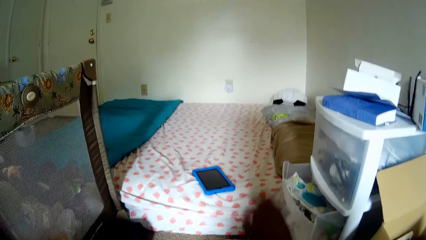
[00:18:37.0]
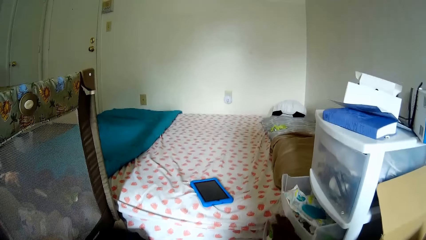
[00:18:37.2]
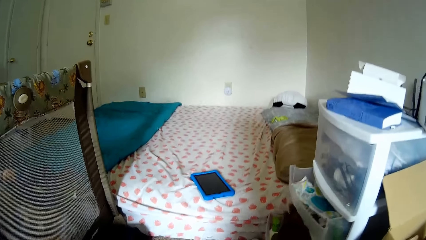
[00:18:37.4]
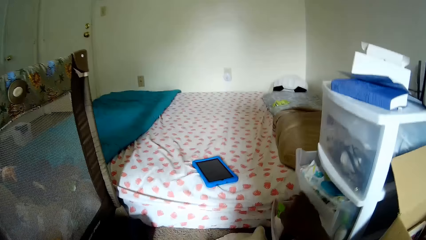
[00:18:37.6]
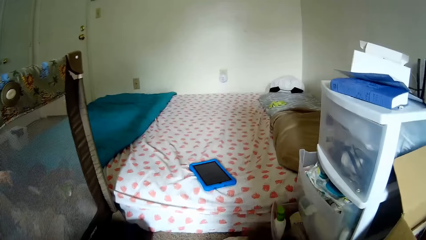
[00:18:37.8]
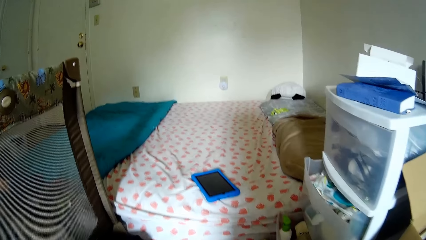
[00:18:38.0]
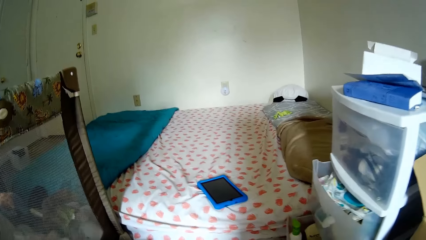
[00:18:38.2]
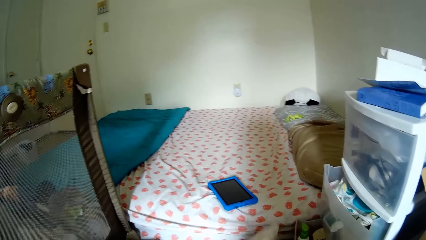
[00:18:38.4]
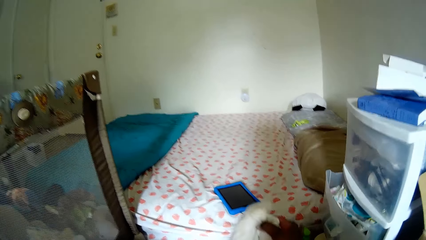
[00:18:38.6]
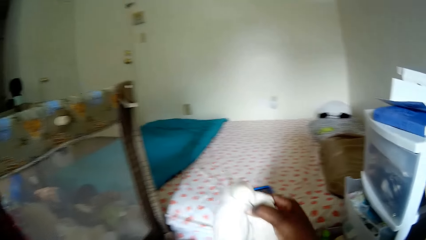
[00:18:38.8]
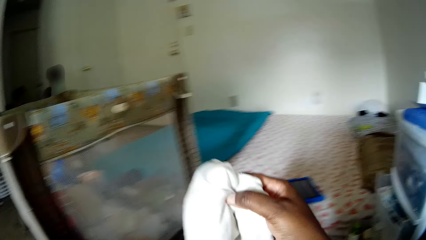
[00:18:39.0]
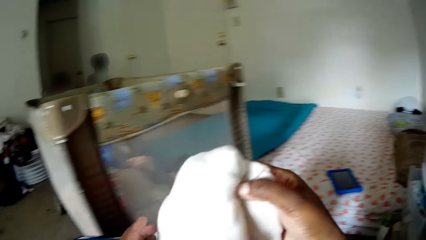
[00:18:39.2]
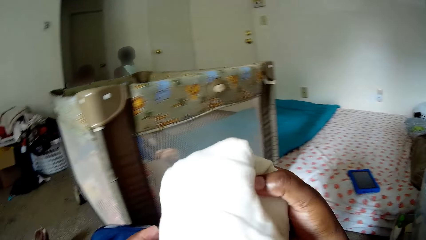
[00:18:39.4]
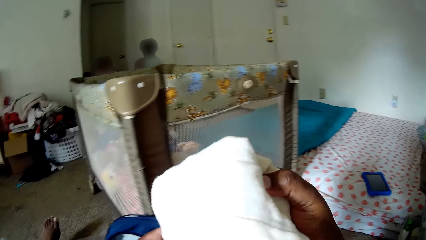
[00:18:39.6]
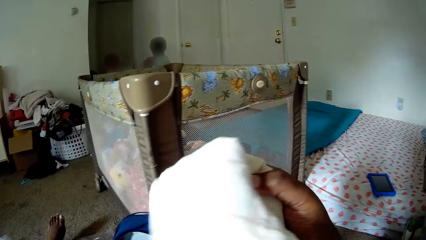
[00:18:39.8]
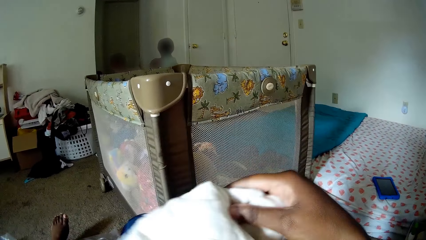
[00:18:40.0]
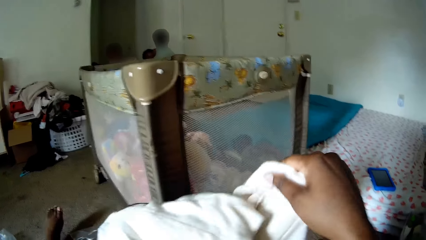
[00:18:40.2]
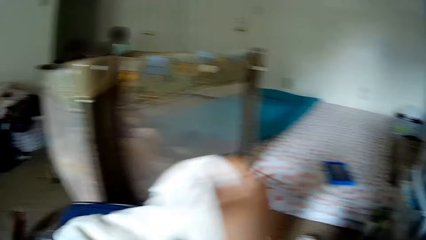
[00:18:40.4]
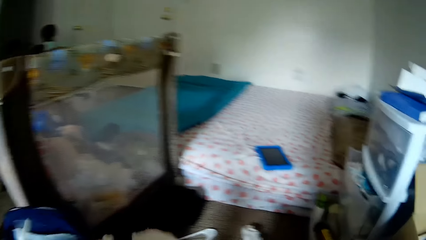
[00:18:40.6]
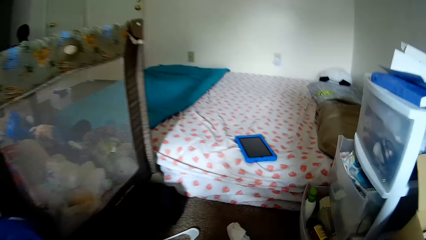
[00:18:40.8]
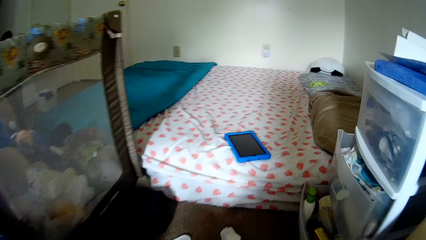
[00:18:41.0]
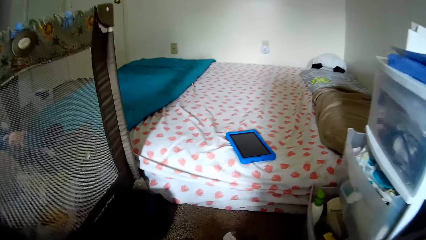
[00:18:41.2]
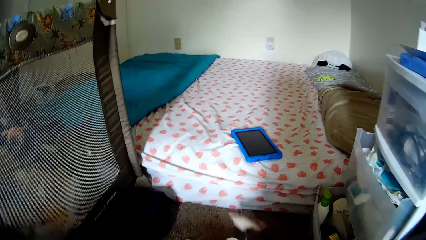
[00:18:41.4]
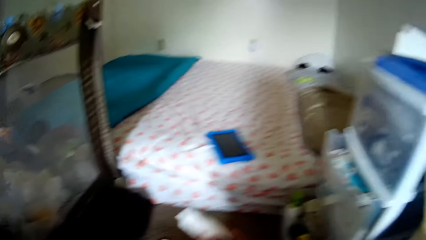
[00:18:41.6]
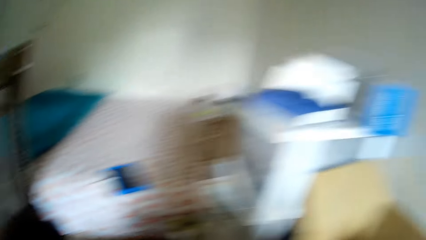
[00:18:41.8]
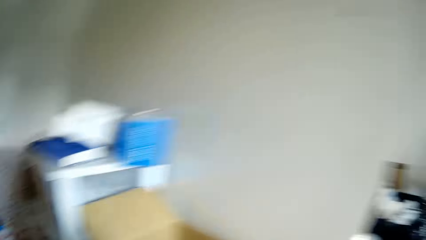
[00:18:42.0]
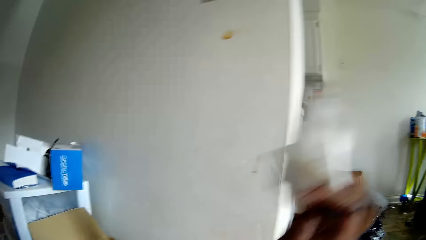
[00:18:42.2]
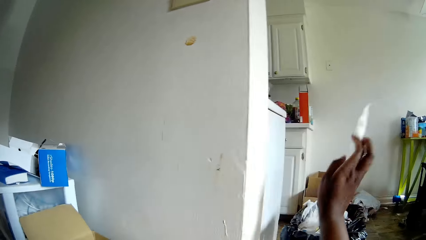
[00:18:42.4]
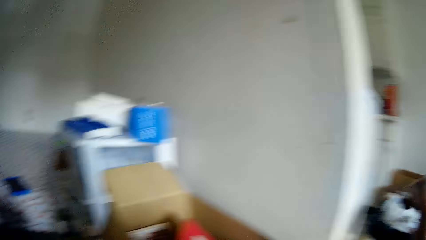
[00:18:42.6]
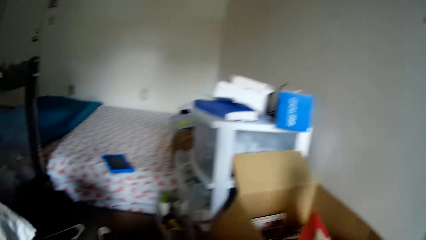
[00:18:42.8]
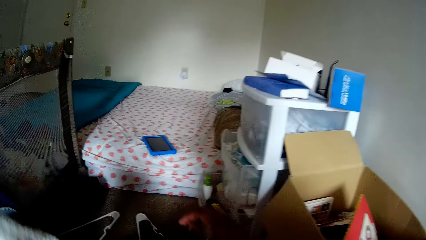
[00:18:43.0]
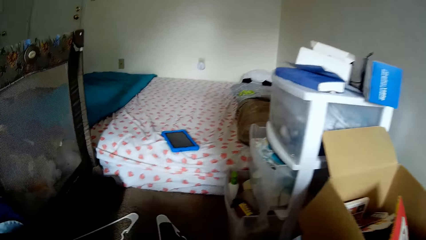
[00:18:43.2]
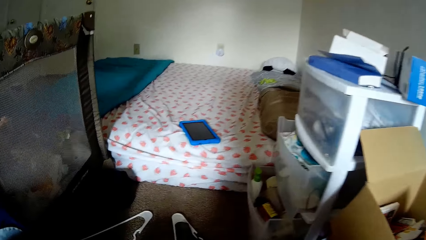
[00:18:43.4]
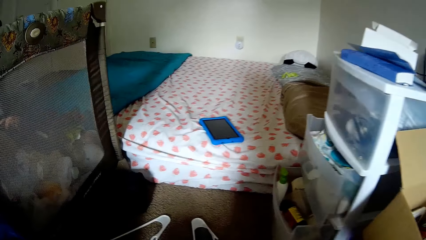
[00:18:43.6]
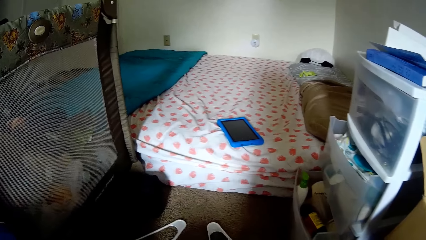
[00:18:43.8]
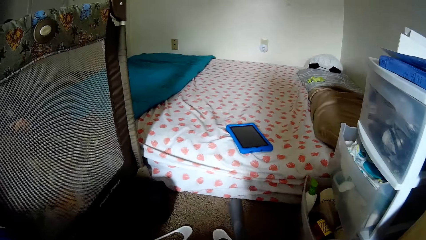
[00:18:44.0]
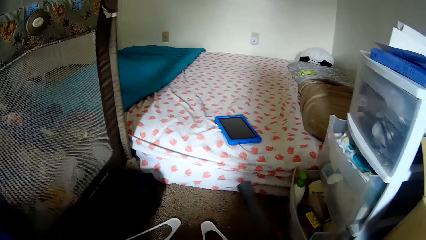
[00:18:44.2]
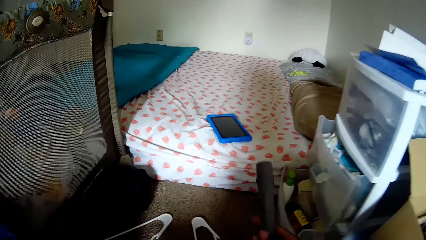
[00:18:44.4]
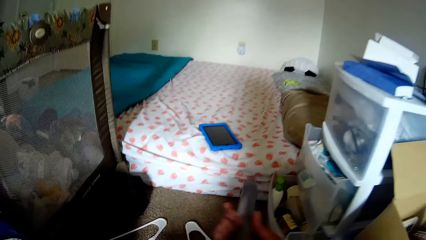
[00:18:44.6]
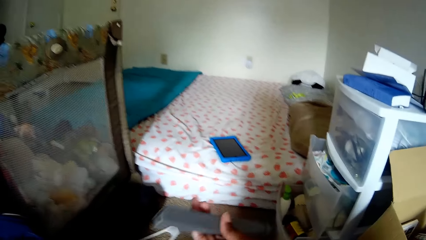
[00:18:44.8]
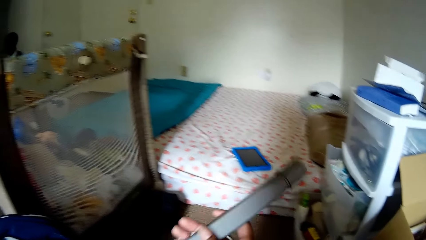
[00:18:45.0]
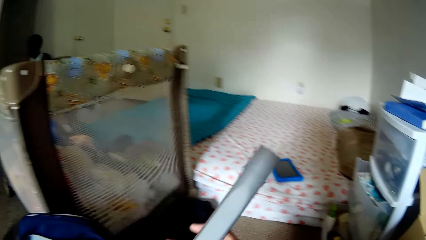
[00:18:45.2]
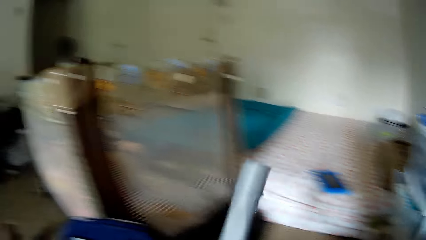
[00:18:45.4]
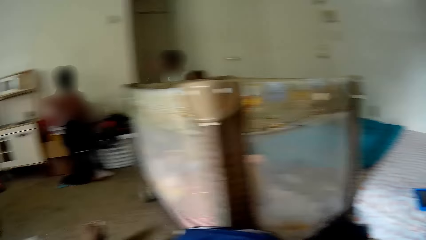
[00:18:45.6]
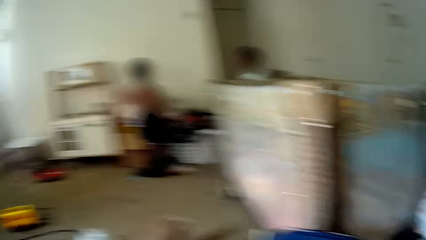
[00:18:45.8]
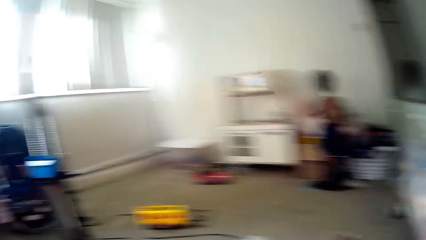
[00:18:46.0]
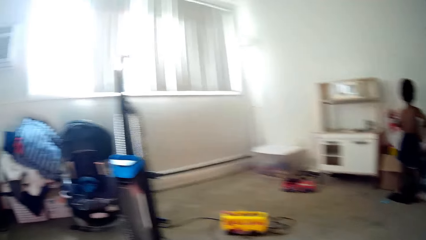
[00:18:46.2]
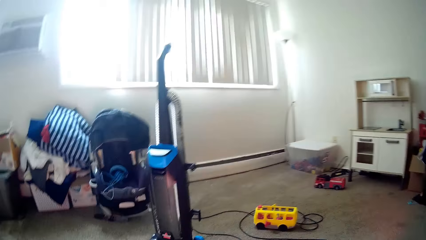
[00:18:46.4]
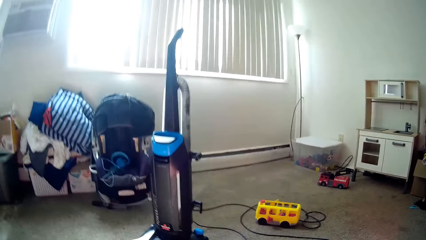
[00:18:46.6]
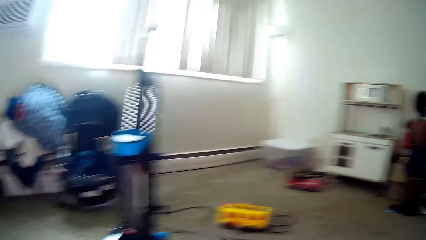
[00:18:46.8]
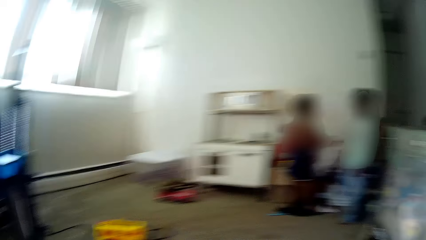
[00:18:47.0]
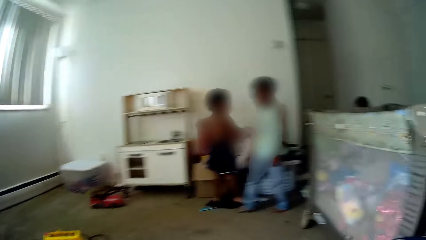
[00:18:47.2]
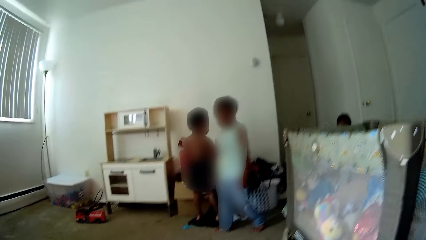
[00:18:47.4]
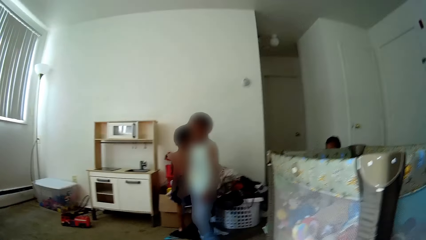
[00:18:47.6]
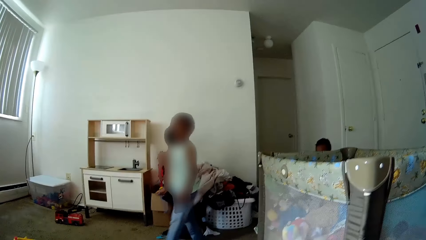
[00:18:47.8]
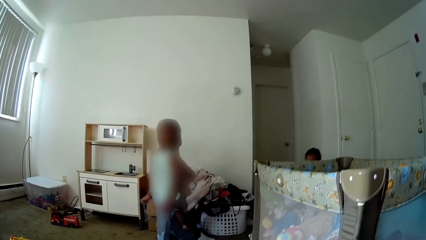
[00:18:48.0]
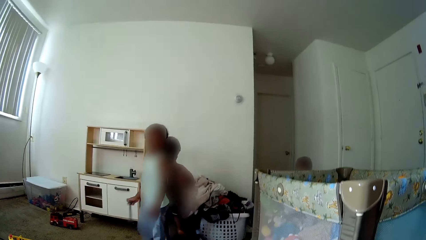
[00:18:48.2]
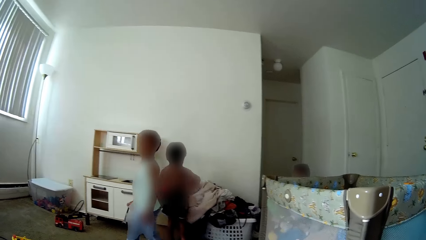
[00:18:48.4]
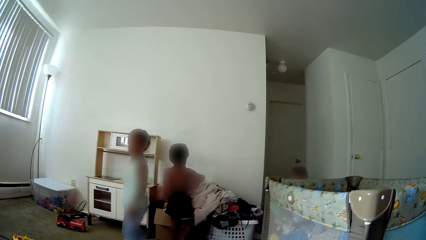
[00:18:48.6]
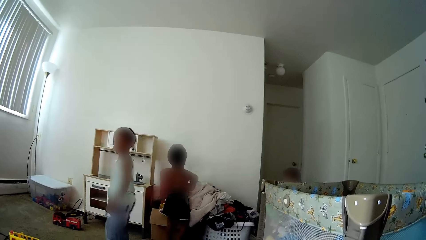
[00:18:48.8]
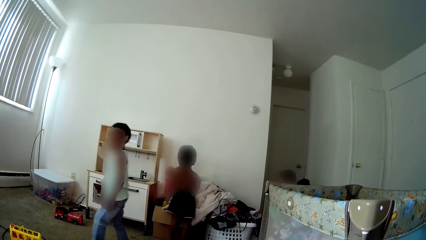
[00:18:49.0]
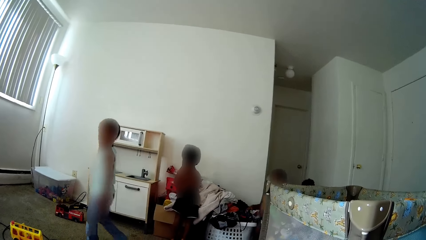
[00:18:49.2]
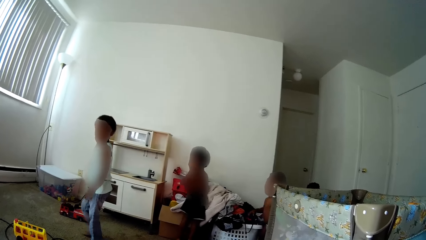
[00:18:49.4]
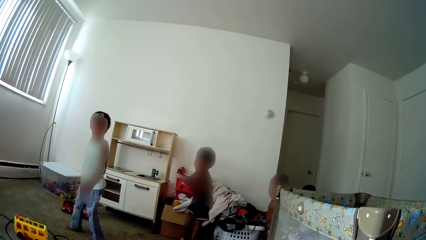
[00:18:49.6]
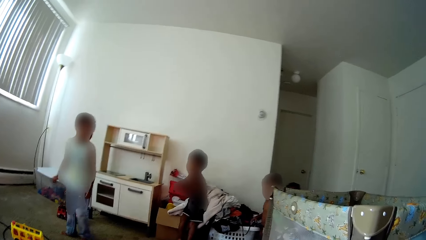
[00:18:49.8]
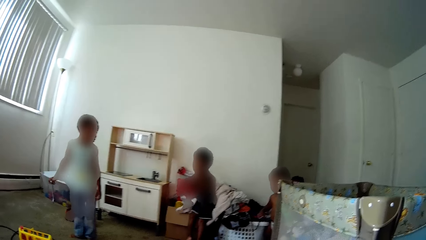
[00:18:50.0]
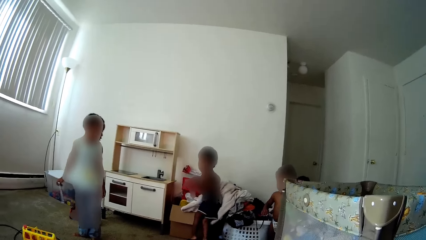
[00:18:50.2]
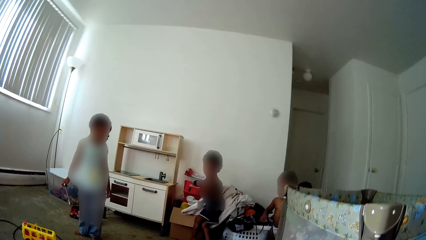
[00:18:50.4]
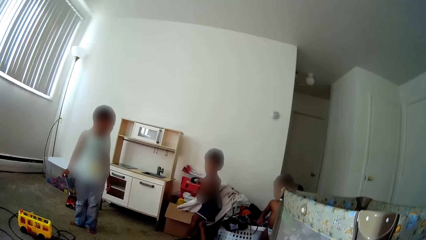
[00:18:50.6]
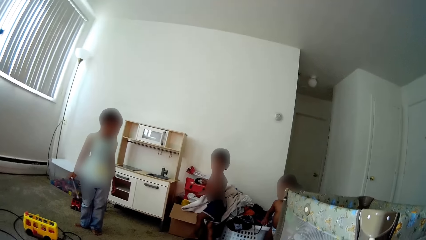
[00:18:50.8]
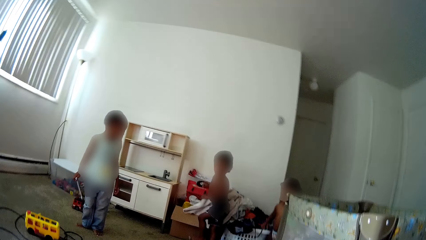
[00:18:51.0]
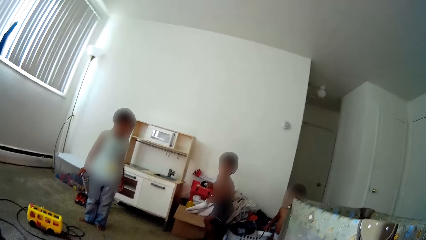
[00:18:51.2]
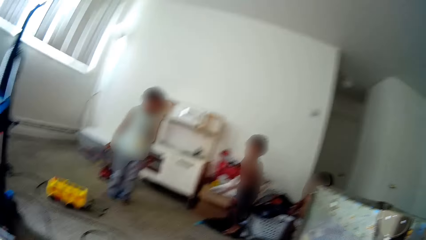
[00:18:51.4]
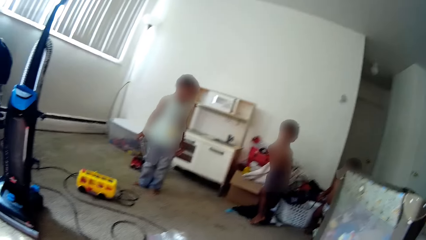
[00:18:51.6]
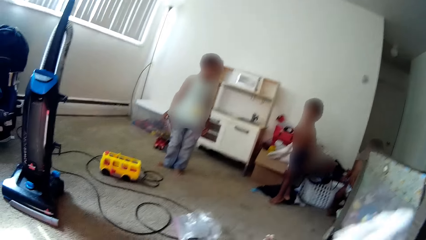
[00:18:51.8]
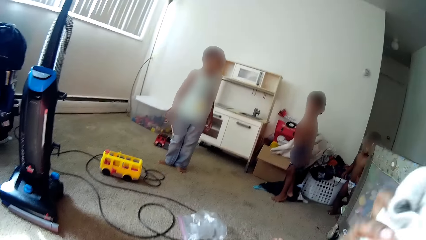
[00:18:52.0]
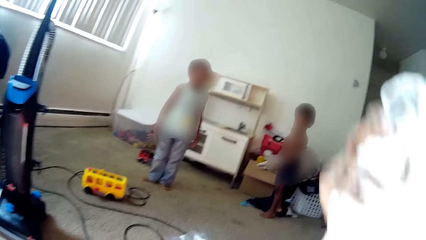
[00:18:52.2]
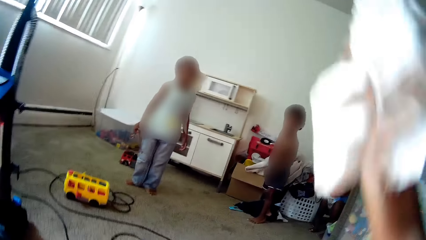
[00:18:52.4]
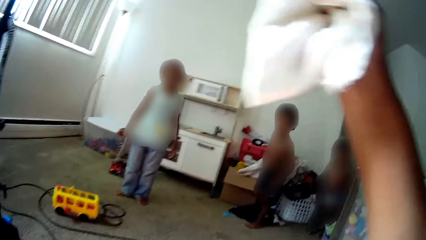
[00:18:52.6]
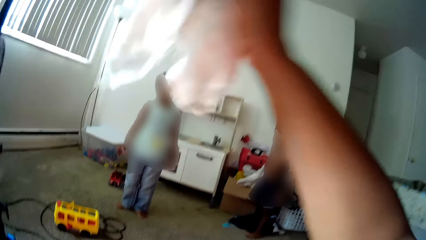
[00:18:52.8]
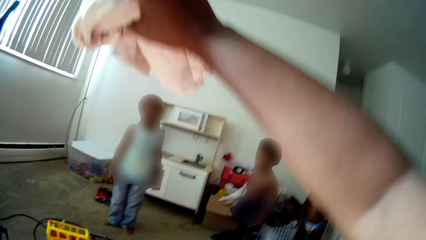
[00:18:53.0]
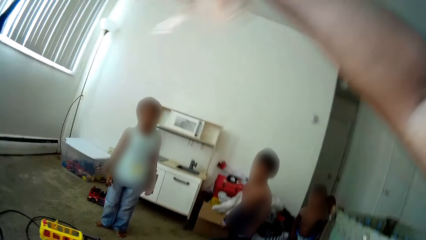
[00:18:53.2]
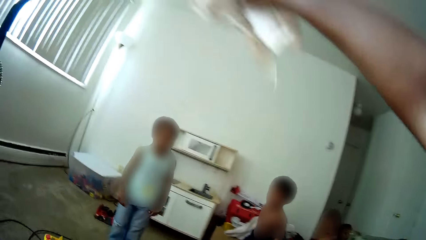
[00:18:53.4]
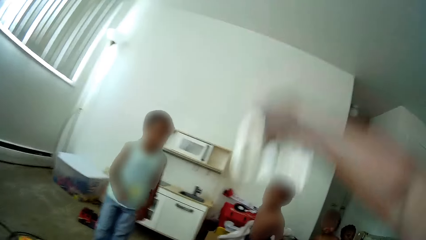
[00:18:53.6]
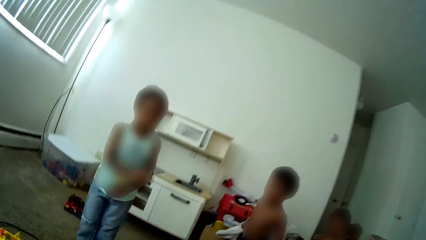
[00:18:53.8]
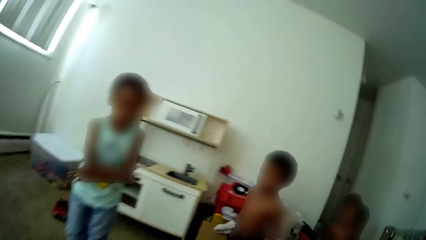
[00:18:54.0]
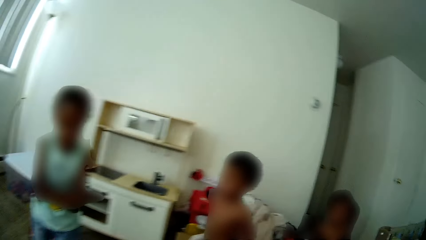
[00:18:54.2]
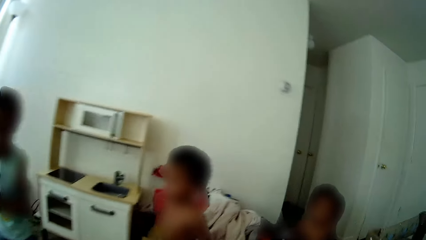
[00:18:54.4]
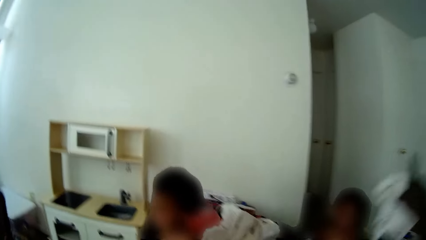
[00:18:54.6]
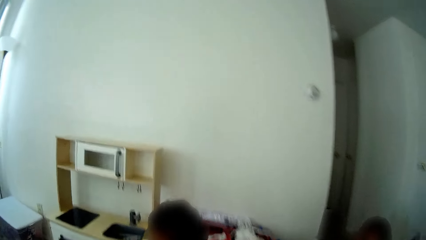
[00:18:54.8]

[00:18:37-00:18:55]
The camera wearer pushes the middle compartment of the drawer back with her right hand. She picks up a white cloth on the rug with her right hand. She folds the white cloth with her hands. She stretches the cloth. She picks up a tissue on the rug with her right hand. She throws the tissue into a trash can with her right hand. She picks up a plastic rod or pipe on the rug with her right hand. She stares at the pipe. Some kids walk in the room. Another kid stands beside a cloth box on the floor. The camera wearer converses with the other kid. The kids stand in the room. The other kid steps from the box. The camera wearer stands from the floor with the cloth in her hand.
